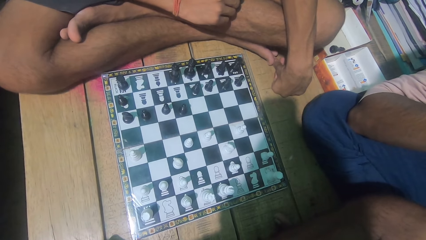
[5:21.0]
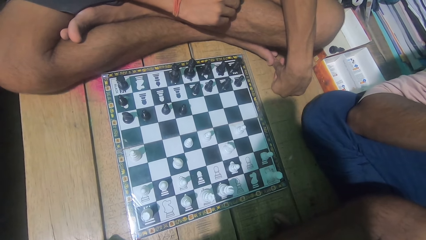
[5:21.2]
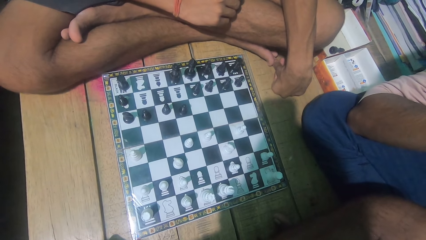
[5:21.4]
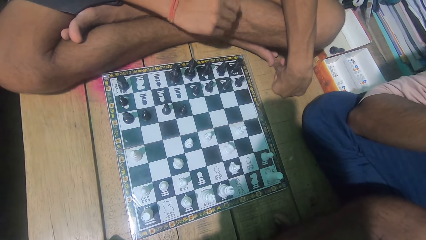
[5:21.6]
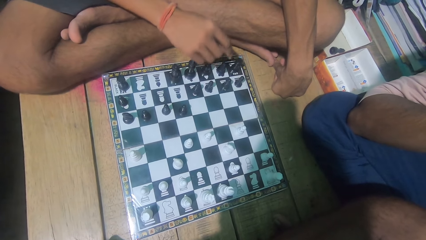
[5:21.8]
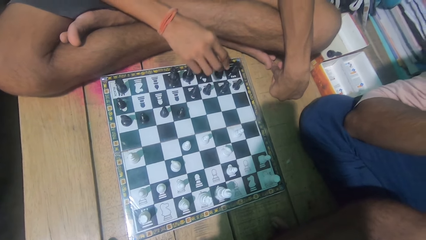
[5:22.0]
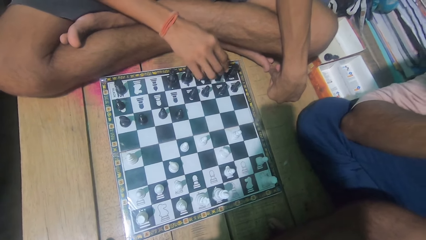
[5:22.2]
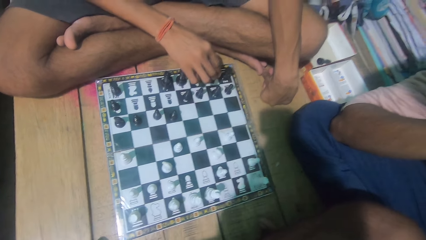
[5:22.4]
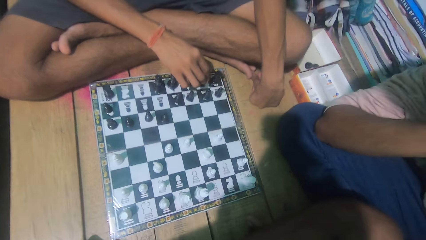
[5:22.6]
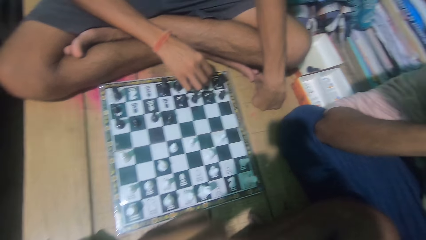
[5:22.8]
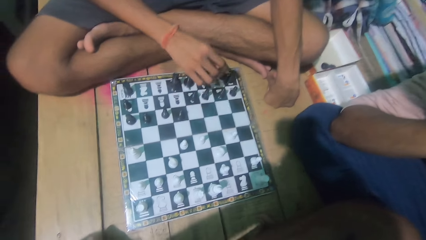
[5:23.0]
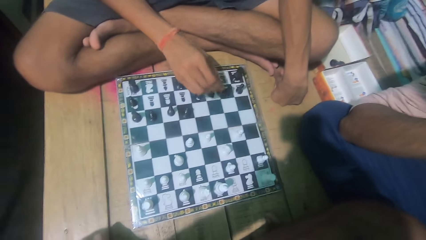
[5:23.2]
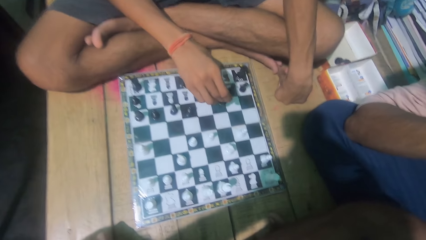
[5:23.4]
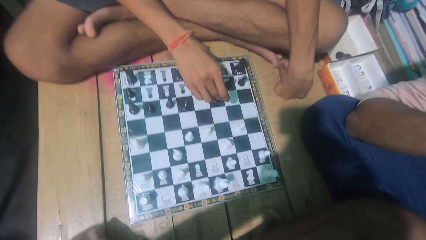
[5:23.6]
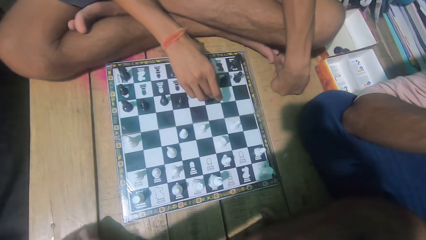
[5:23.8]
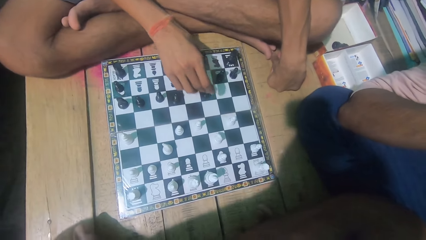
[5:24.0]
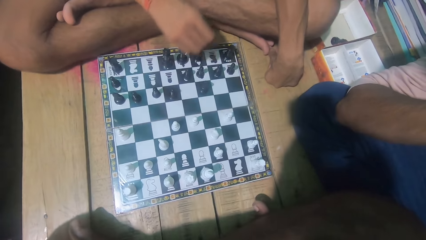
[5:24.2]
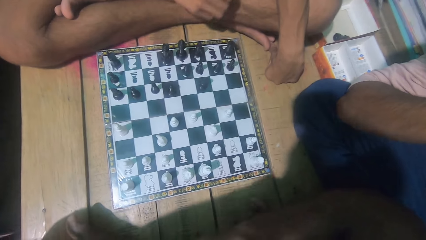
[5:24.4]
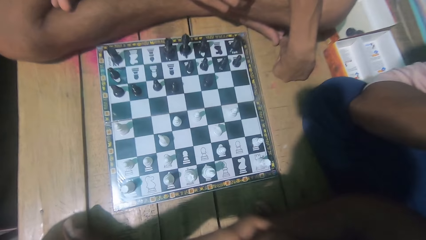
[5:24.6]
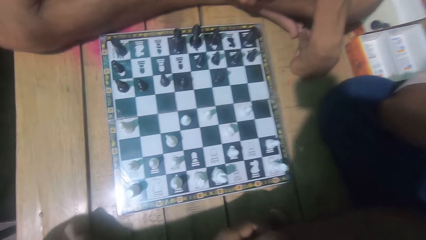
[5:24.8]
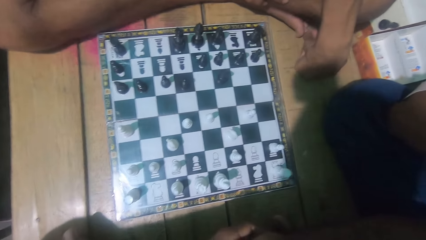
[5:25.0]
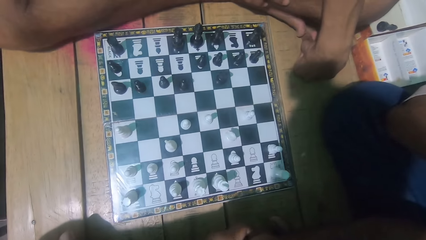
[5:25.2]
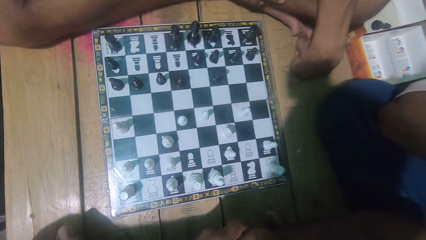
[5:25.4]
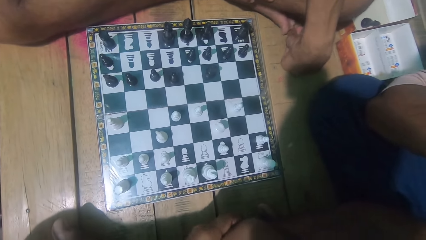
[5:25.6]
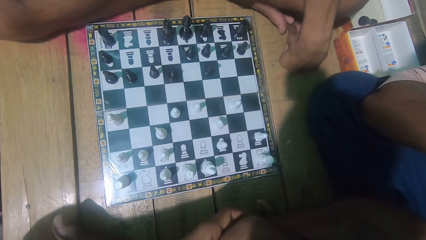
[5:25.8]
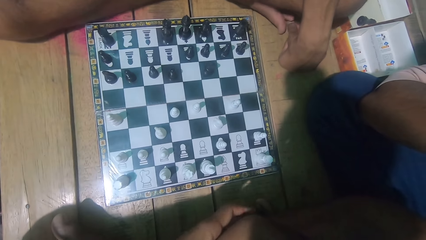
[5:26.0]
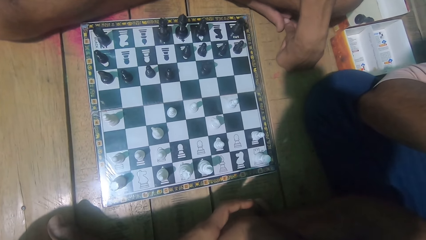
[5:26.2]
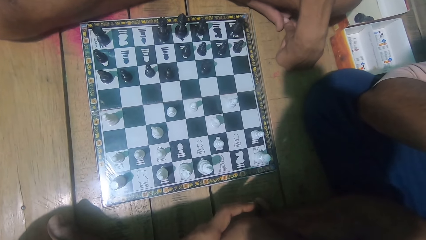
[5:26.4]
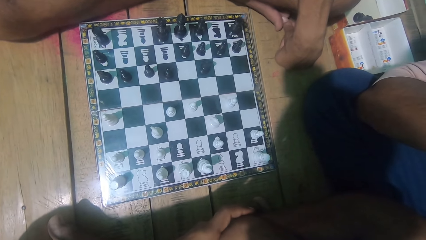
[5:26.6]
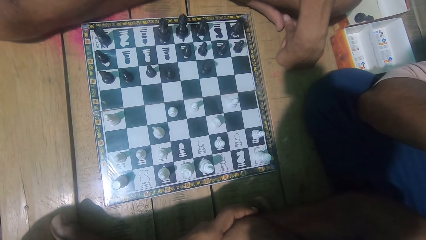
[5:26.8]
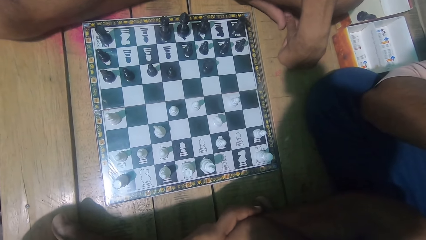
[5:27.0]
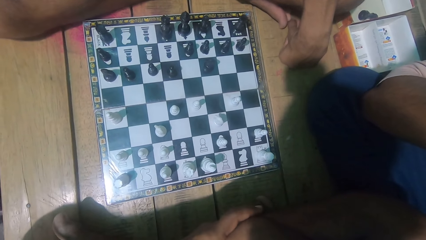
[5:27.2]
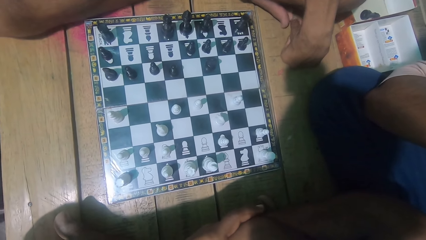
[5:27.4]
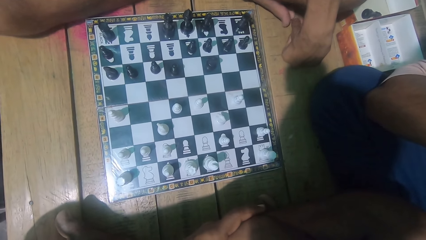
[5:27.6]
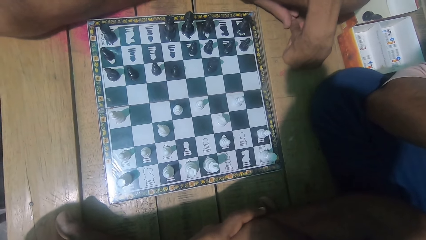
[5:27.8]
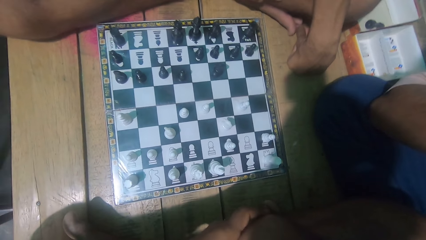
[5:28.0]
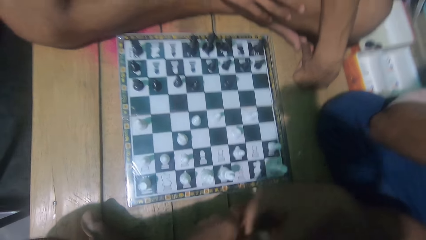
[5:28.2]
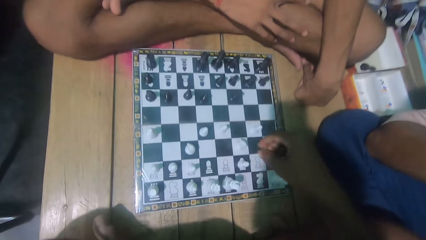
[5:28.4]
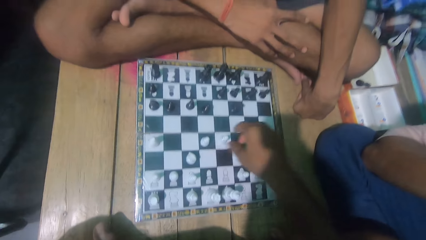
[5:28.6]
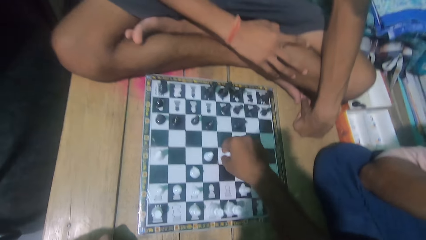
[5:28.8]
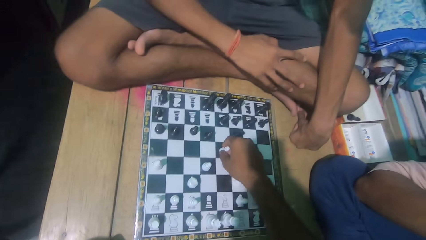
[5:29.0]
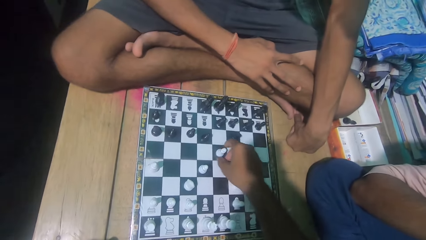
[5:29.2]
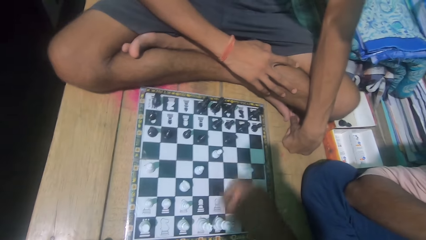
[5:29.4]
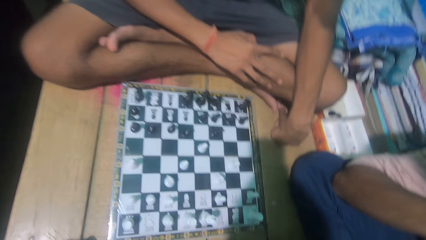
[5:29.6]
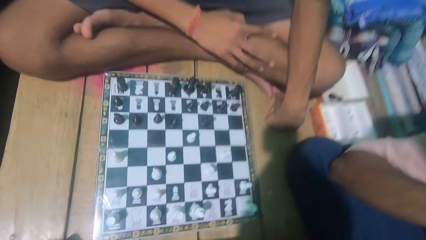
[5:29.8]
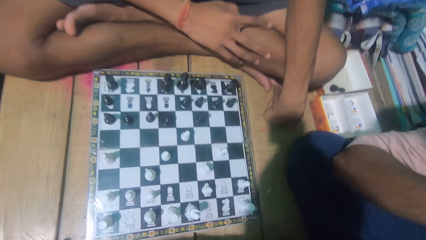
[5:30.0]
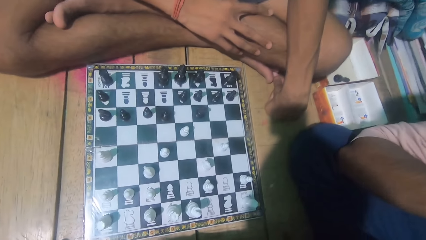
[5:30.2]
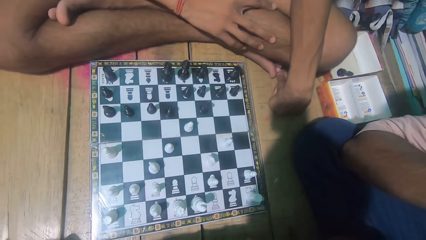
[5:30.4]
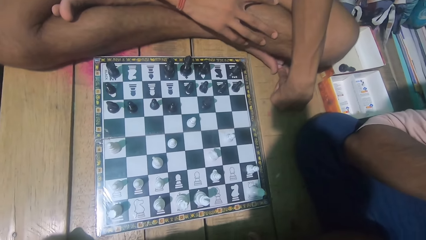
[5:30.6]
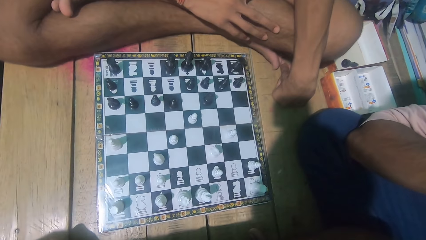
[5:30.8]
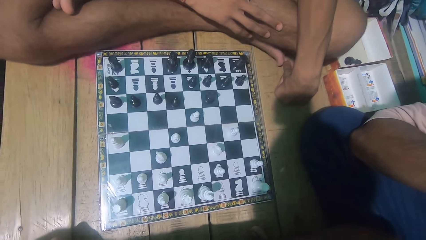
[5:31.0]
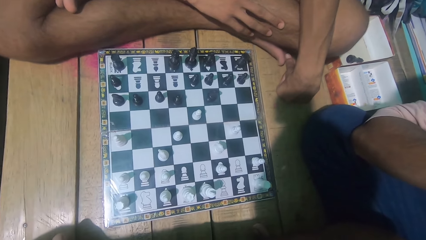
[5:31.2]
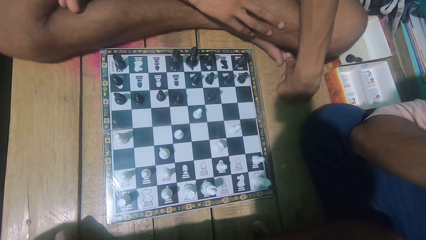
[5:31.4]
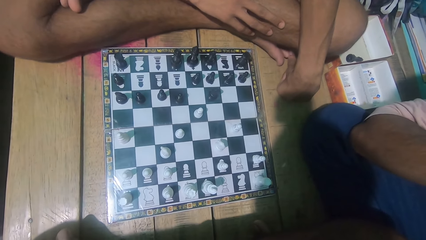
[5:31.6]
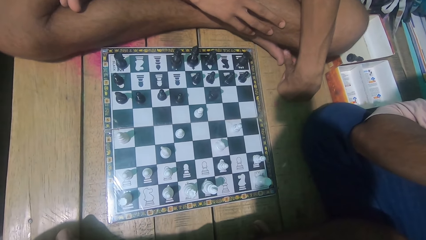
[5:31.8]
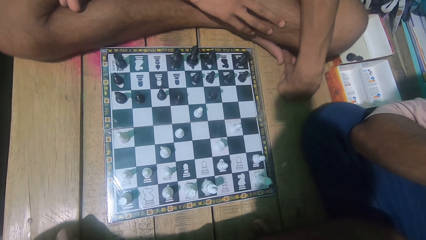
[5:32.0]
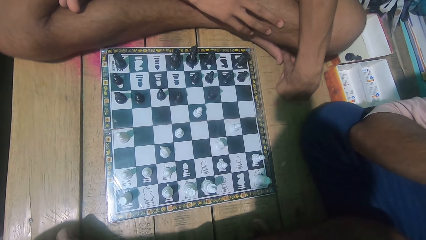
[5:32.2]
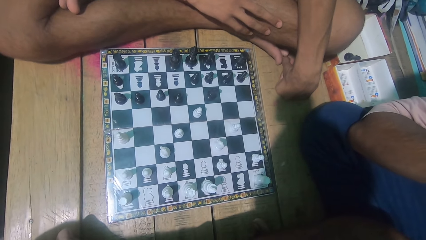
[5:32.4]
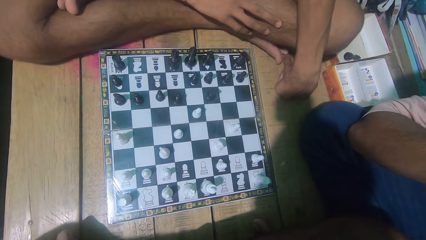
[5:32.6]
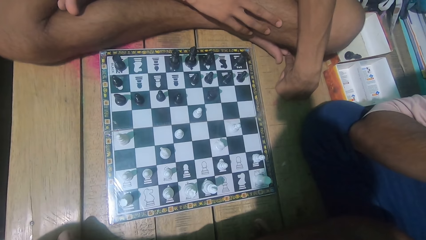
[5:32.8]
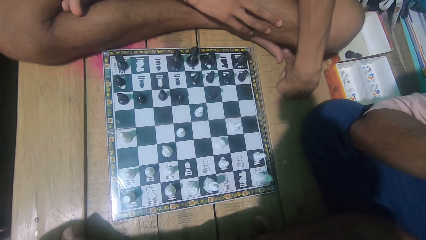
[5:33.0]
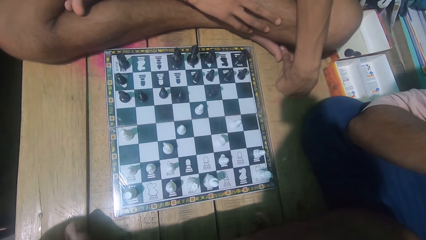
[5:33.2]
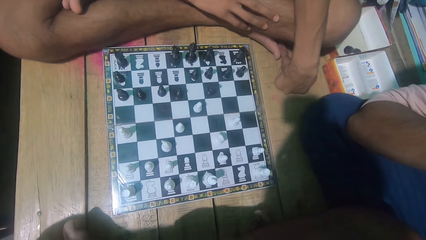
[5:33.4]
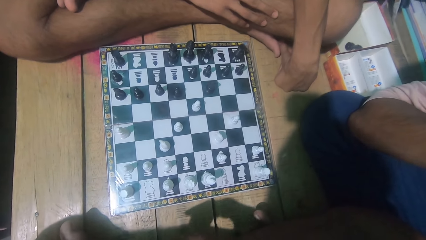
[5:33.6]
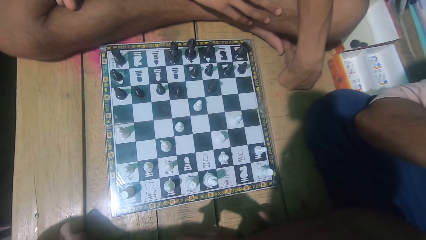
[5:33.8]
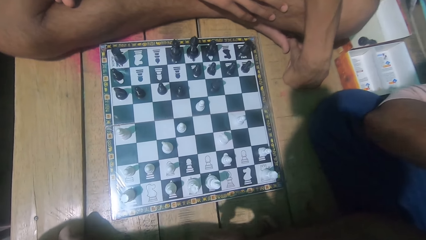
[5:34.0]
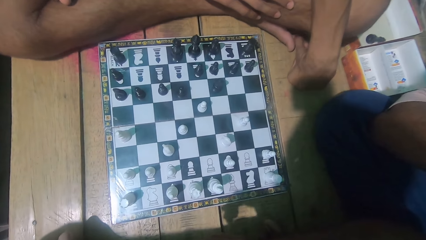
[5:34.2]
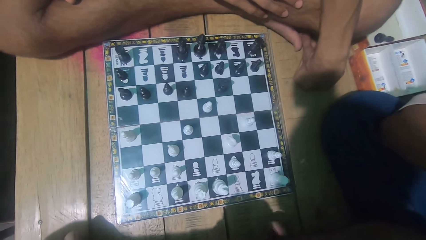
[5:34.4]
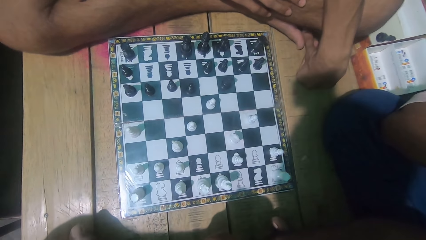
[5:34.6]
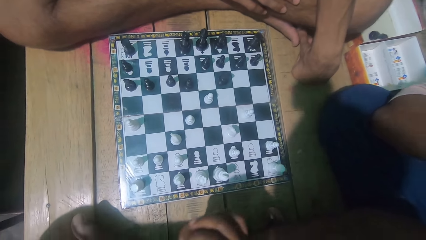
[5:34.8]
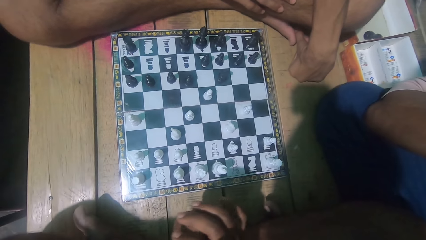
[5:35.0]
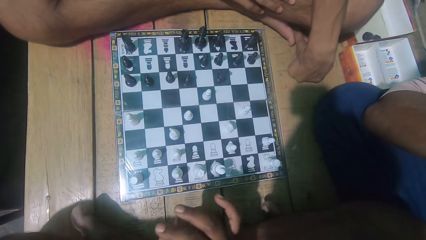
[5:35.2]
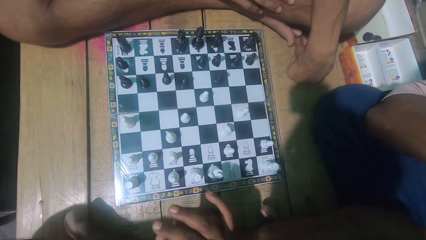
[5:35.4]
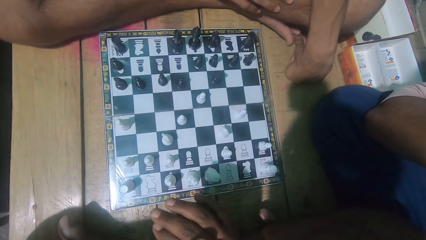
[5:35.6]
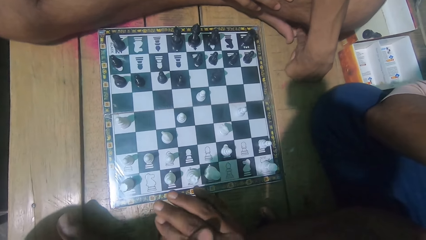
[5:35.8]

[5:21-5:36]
A man moves the chess piece. The man picks up the chess piece. The camera wearer looks at the chess game. They move the chess piece. They look at the chess game.
